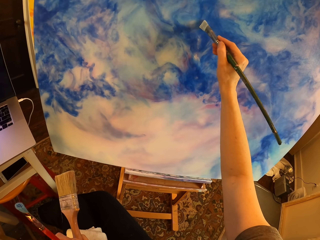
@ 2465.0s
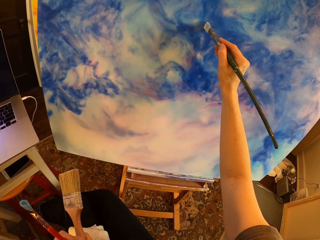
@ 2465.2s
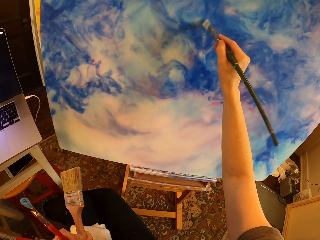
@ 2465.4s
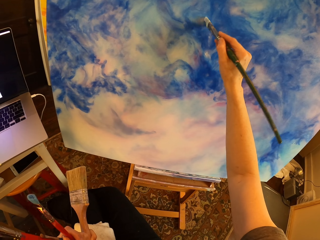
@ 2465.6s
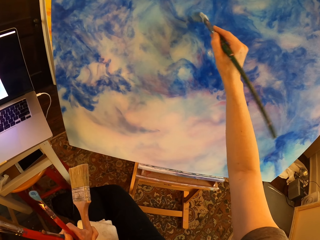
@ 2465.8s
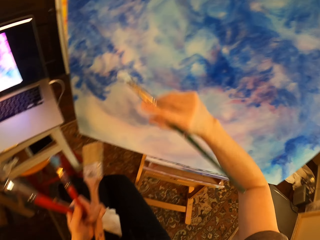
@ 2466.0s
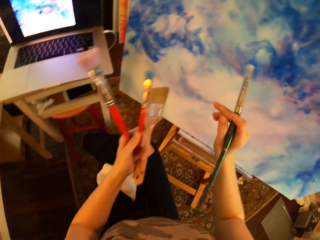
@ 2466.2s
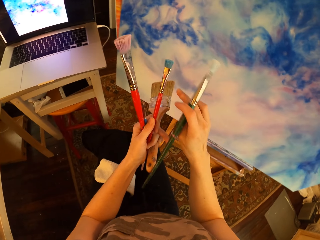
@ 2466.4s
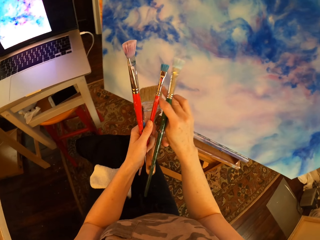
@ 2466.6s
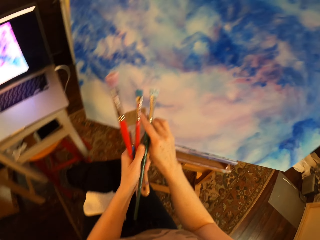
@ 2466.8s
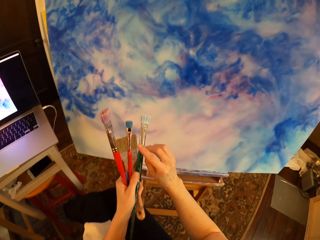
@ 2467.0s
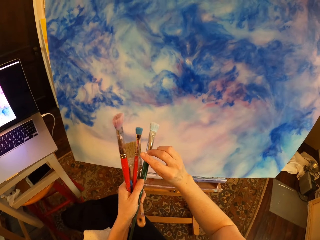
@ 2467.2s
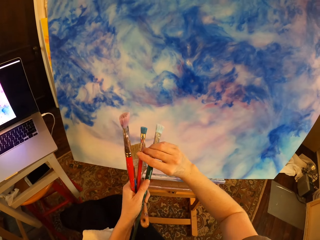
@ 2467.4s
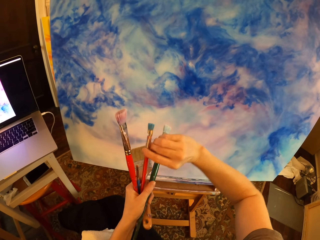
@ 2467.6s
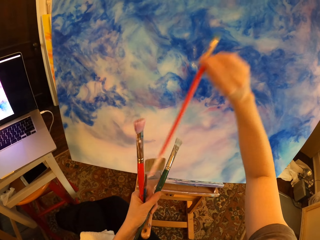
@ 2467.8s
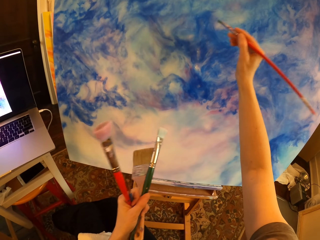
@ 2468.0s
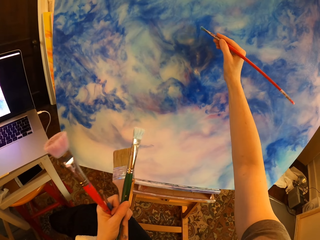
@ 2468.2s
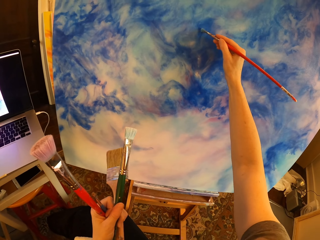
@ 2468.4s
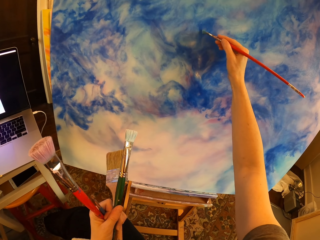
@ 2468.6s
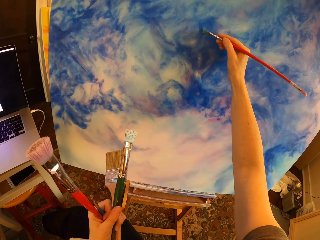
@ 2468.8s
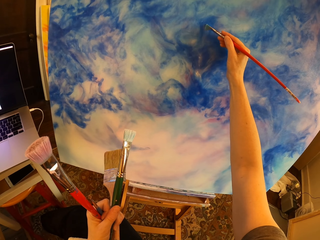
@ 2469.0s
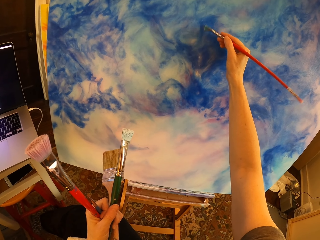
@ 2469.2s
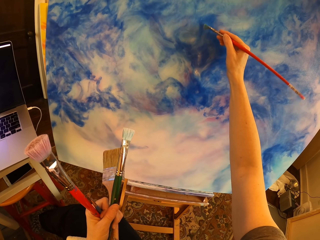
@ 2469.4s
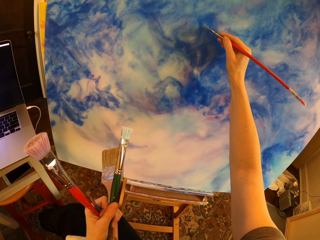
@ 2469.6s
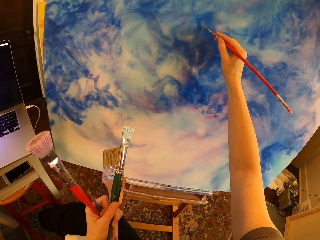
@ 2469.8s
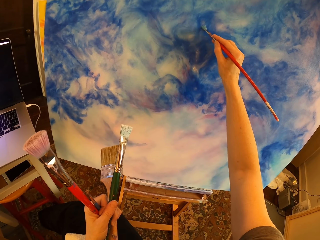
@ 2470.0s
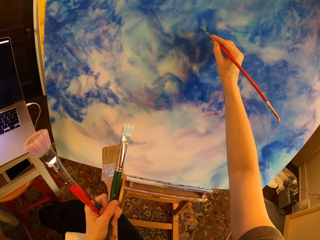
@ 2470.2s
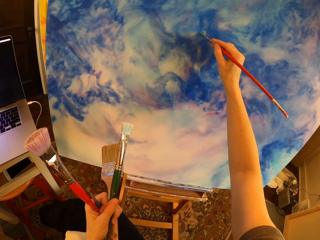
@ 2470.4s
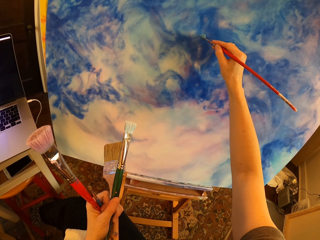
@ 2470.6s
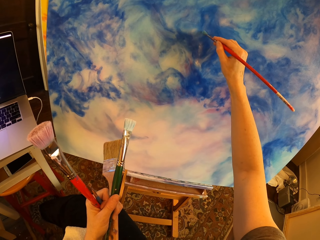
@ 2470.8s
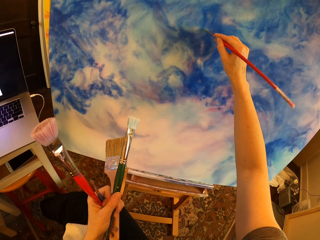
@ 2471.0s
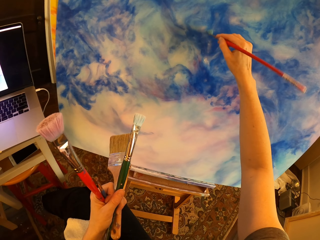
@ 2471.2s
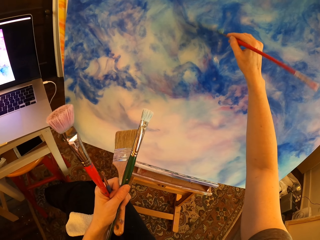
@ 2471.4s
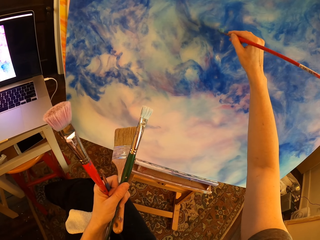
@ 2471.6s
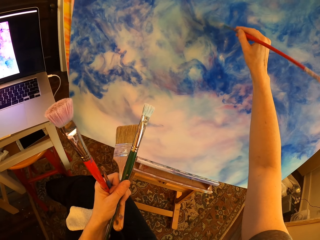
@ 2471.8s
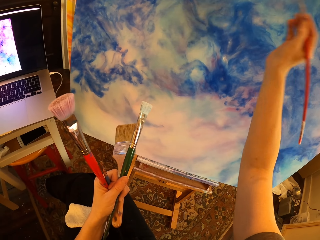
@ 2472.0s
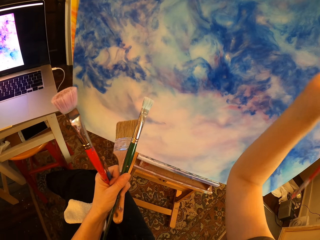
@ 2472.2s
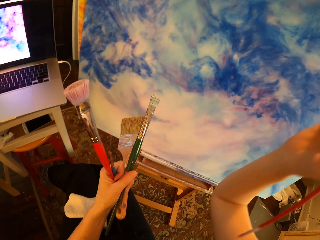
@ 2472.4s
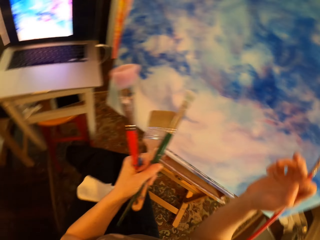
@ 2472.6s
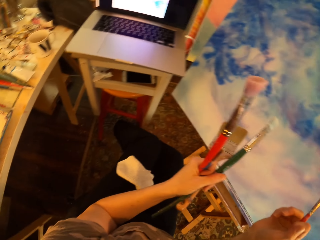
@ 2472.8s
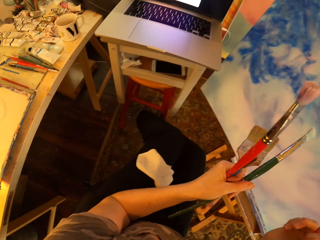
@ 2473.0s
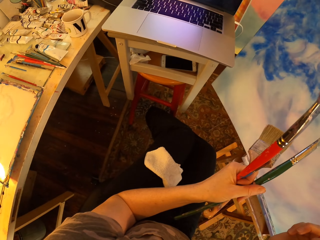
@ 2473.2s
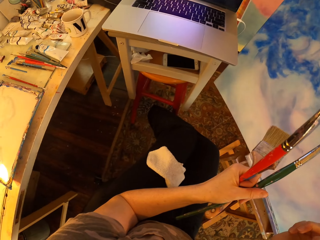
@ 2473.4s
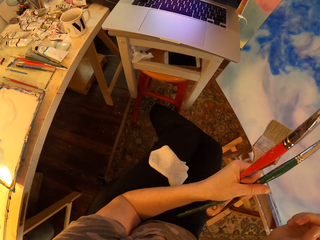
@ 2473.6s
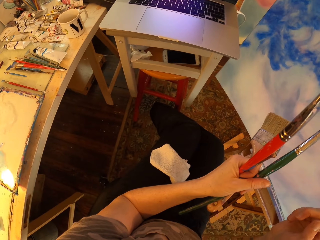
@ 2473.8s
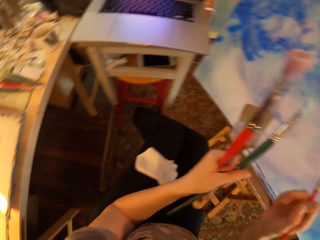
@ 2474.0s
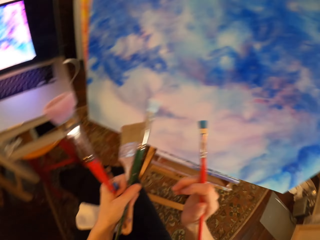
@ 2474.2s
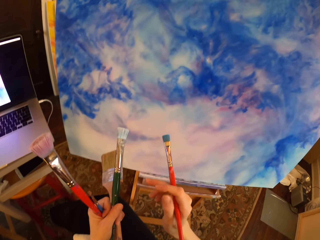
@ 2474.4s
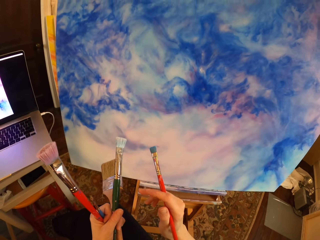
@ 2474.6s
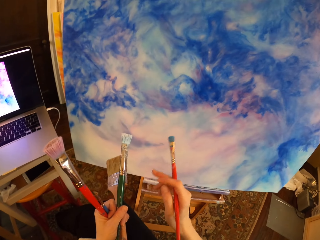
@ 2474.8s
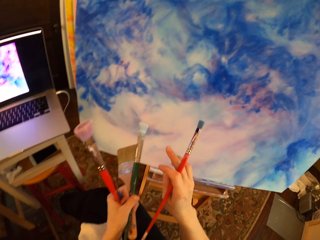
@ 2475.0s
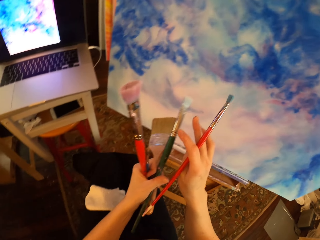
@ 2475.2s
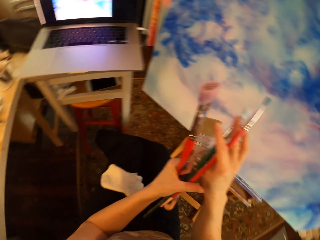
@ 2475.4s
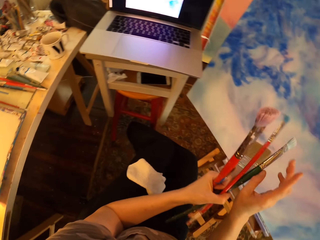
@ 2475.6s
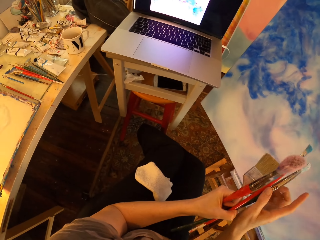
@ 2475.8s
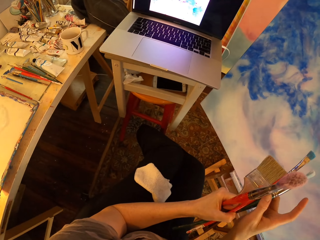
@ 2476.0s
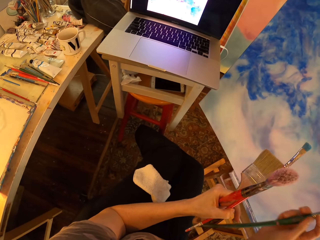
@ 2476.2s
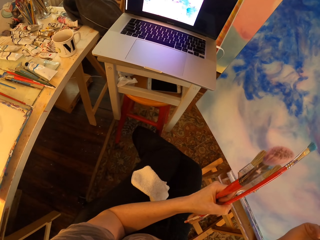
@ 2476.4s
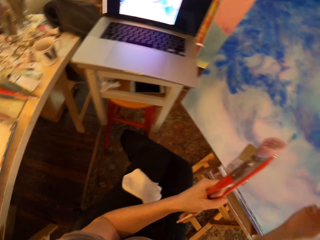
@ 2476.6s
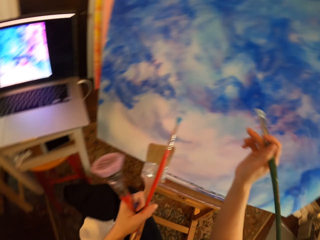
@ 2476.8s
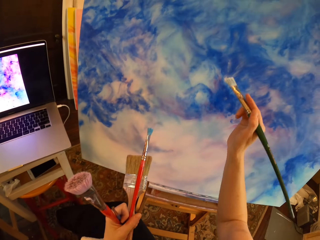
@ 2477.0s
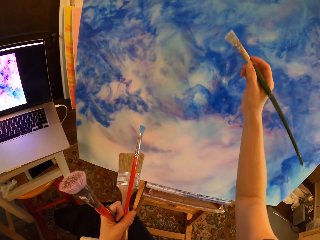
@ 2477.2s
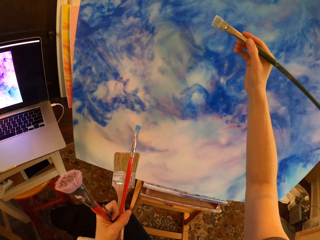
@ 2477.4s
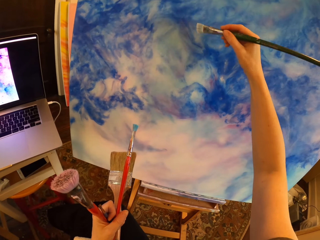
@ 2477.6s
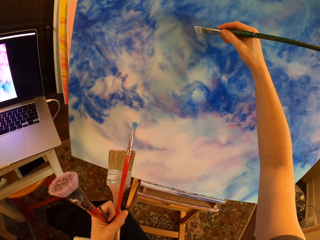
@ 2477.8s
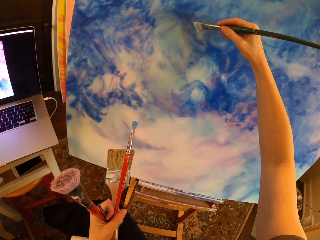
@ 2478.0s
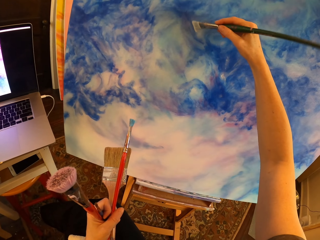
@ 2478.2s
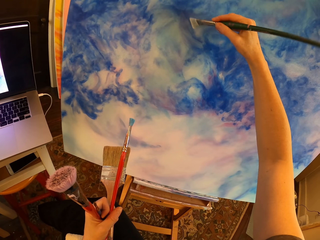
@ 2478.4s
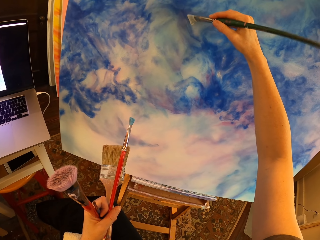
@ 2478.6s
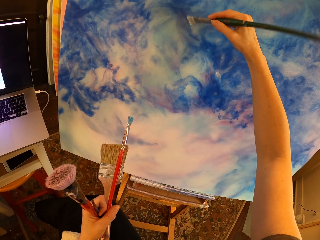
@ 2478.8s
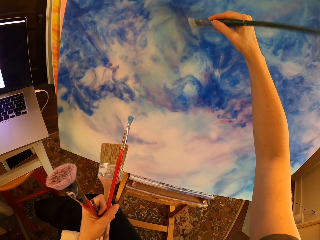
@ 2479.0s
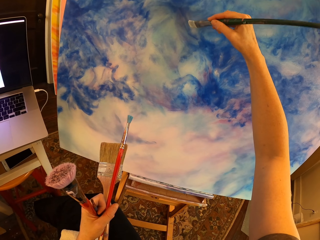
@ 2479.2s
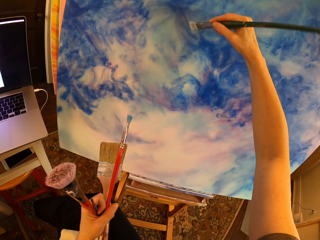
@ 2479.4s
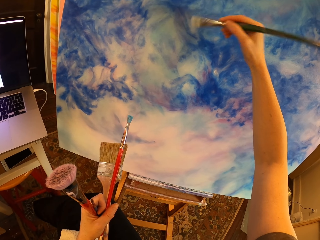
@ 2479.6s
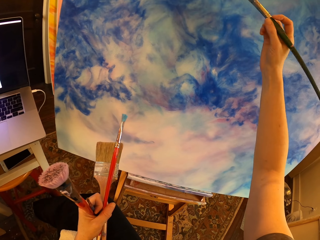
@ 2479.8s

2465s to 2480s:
The camera wearer switches the art brush and turns to the side. They hold paint brushes. They paint on the canvas with the art brush and hold the brushes. They stare at the laptop, turn to the side, hold the paint brushes, and turn to the side. They switch the art brush and hold the paint brushes. They turn to the side and hold the paint brushes. They paint on the canvas with the art brush.

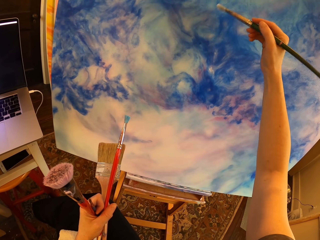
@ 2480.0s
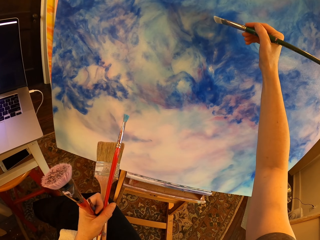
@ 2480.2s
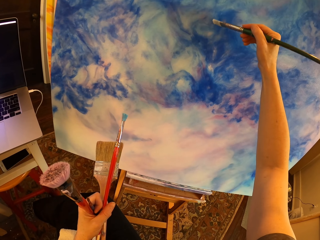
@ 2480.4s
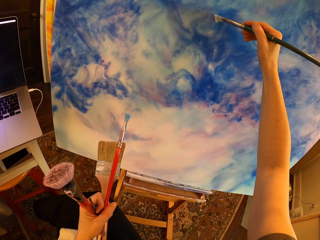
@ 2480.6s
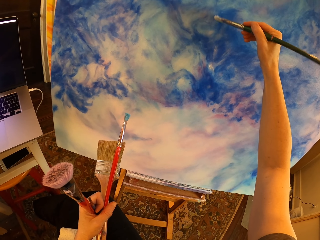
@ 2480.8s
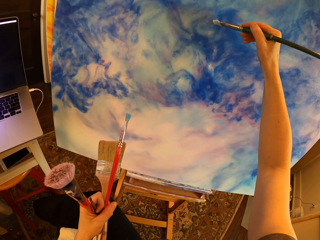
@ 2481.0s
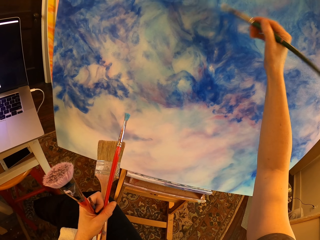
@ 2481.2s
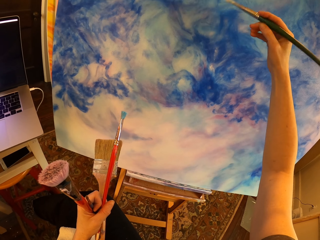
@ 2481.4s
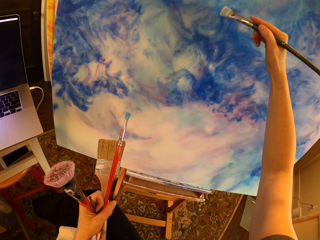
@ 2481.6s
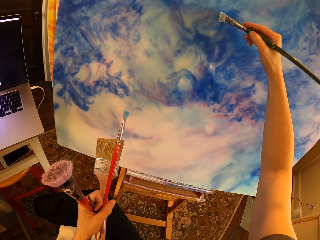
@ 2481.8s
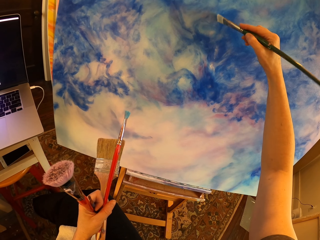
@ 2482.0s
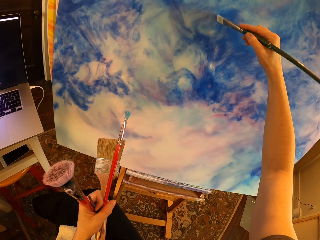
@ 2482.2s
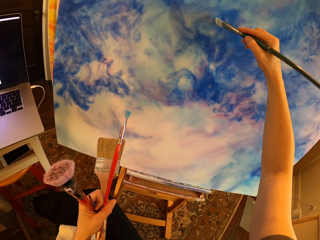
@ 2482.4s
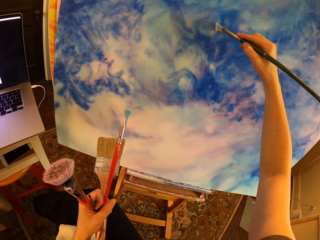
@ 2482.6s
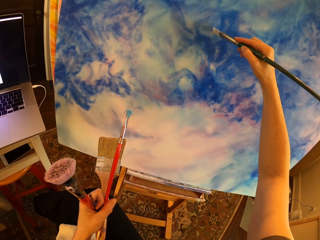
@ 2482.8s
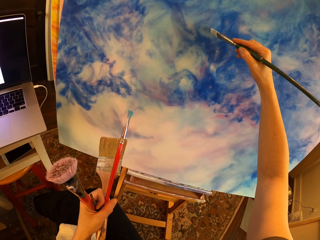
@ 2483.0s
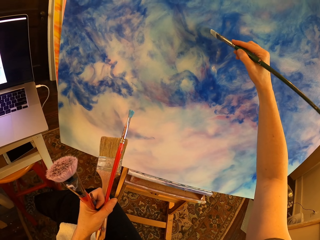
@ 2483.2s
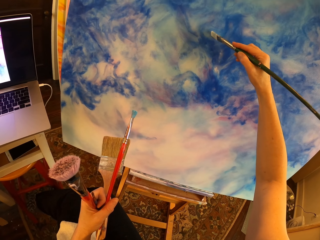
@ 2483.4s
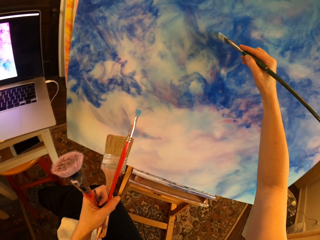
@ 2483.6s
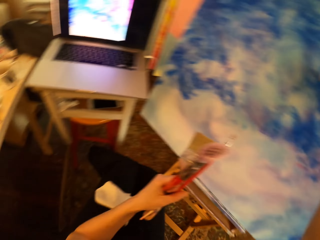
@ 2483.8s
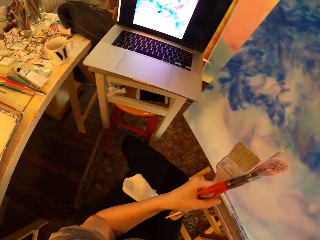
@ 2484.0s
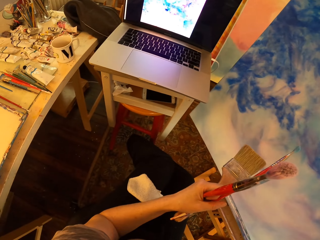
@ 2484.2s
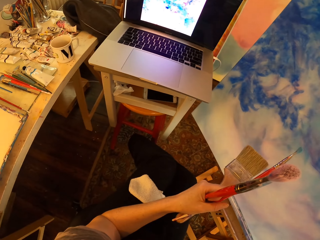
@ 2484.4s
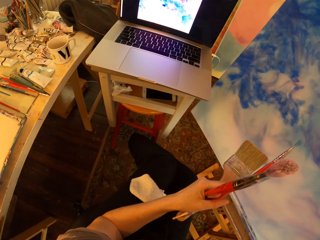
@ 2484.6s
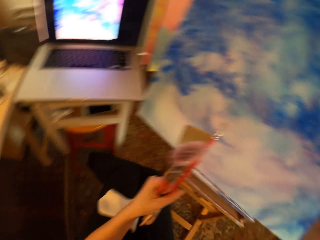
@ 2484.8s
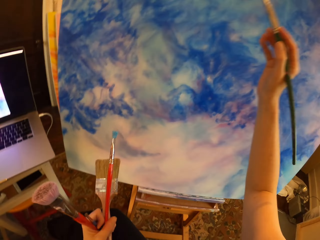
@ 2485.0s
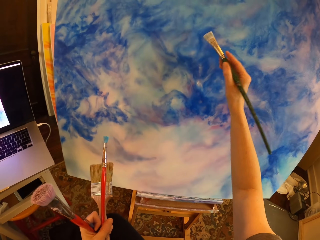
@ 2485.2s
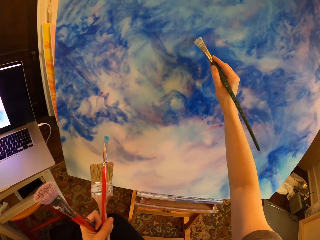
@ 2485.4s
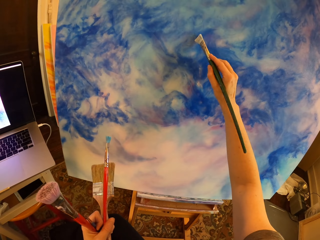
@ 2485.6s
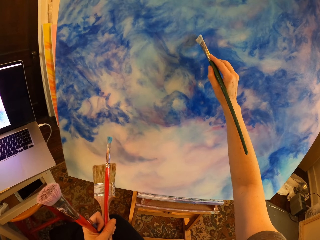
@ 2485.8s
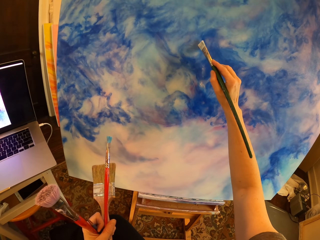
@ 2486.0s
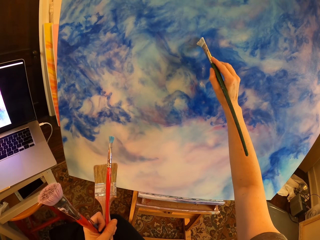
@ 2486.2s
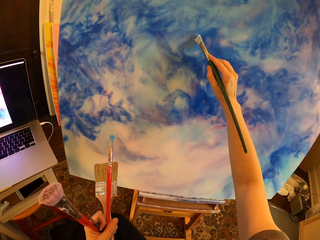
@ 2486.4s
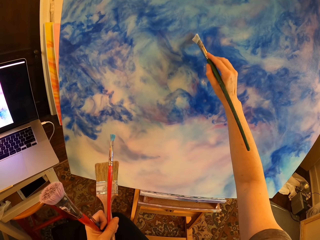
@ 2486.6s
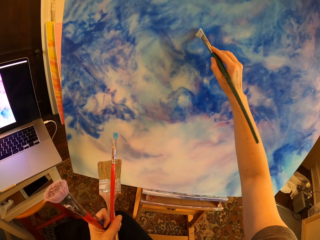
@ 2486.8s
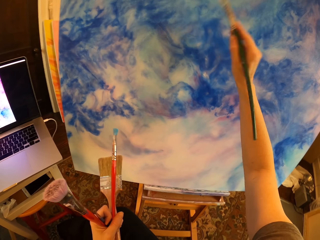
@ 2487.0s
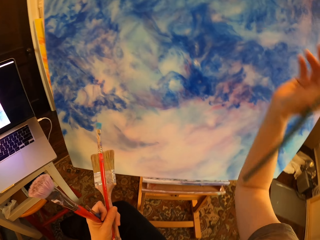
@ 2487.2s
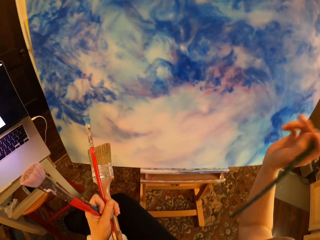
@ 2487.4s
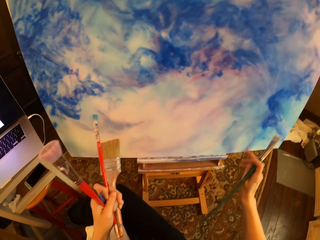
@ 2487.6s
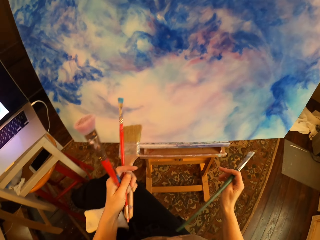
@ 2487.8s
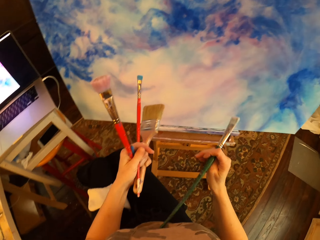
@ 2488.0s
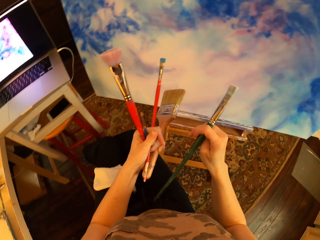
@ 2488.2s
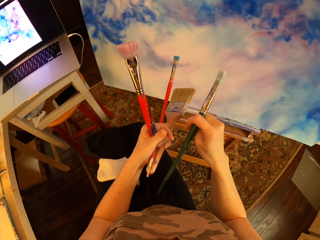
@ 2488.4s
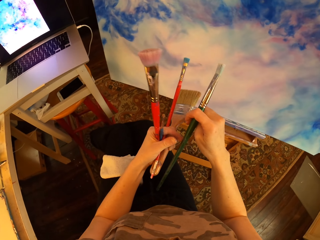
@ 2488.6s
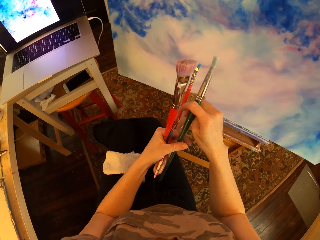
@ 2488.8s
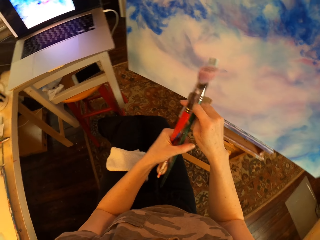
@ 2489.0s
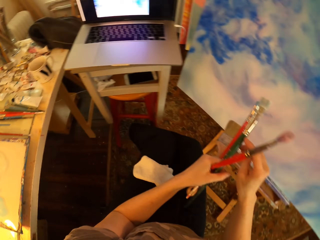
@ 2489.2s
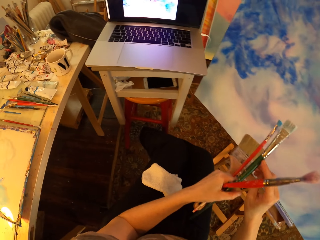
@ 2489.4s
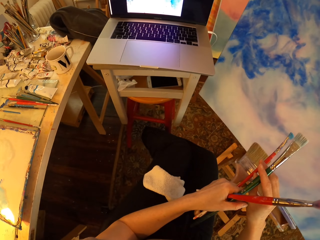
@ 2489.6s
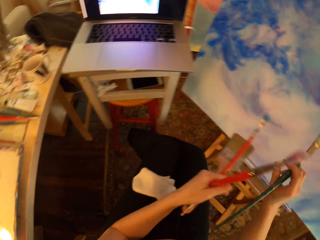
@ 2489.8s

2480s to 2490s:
The camera wearer turns to the side. They stare at the laptop and hold paint brushes. They hold the brushes again and paint on the canvas with an art brush. They turn to the side, switch the art brush, hold the paint brushes, and stare at the laptop. They turn to the side.
